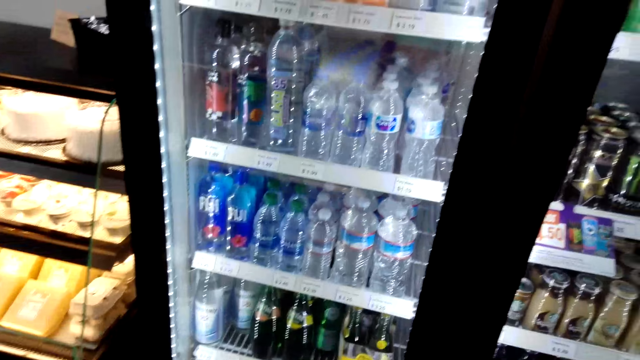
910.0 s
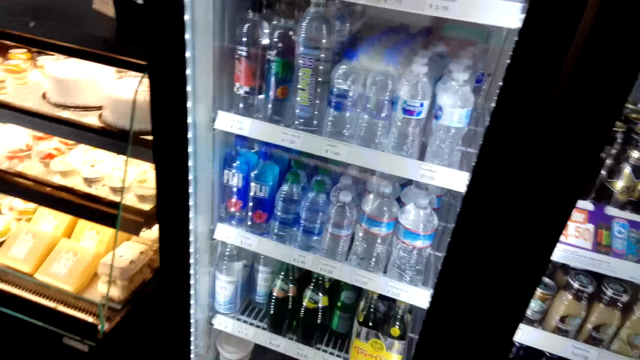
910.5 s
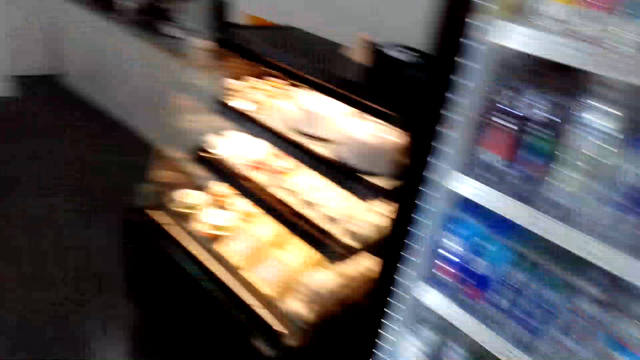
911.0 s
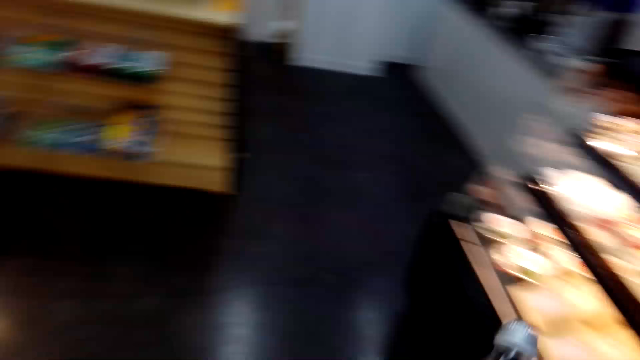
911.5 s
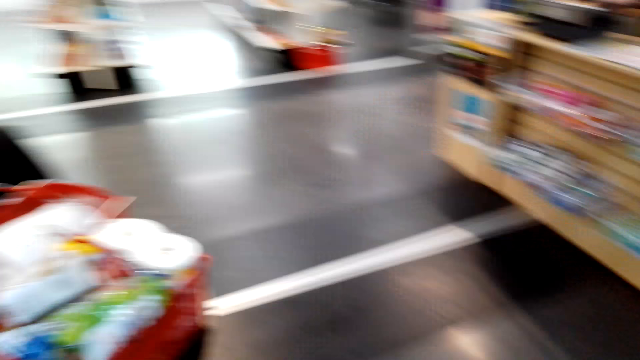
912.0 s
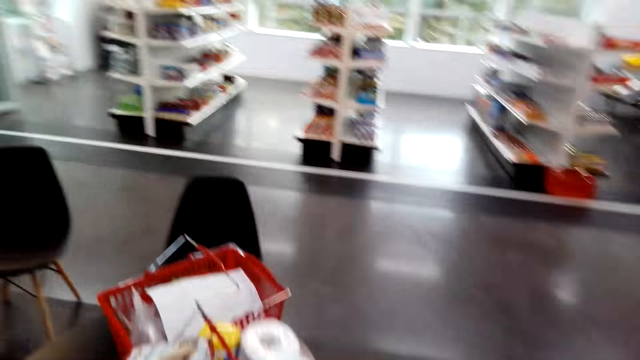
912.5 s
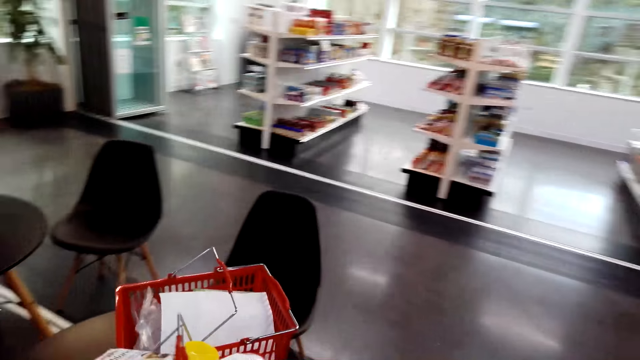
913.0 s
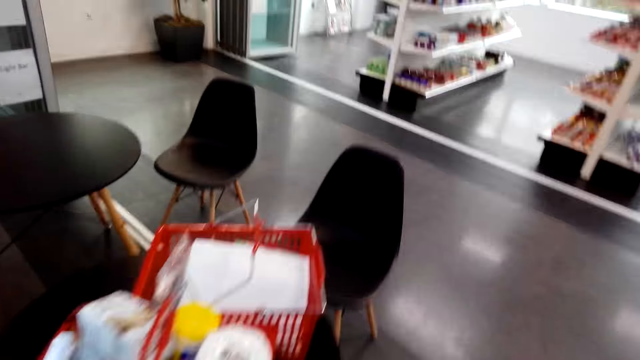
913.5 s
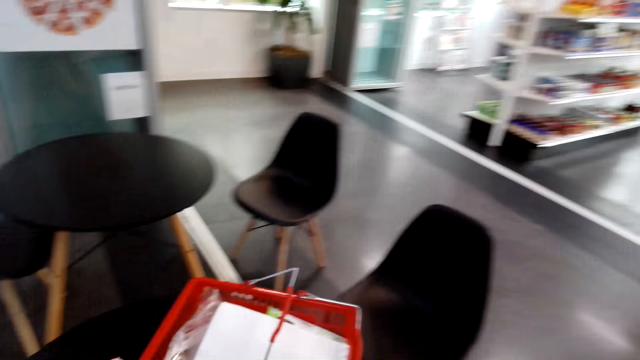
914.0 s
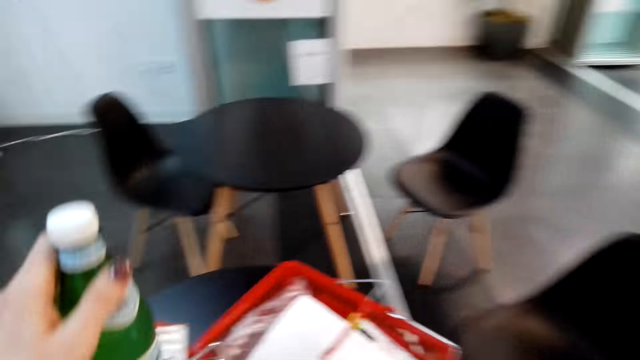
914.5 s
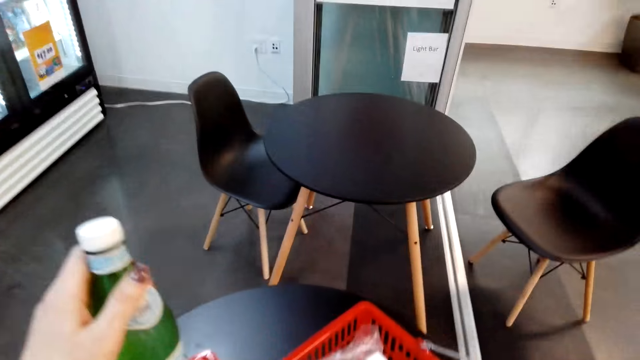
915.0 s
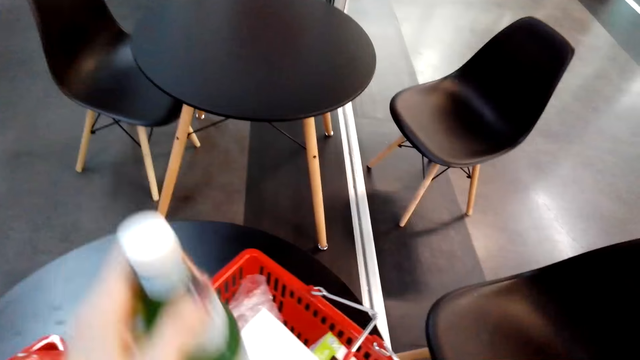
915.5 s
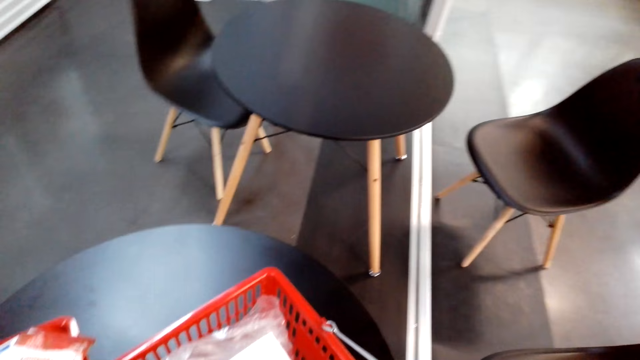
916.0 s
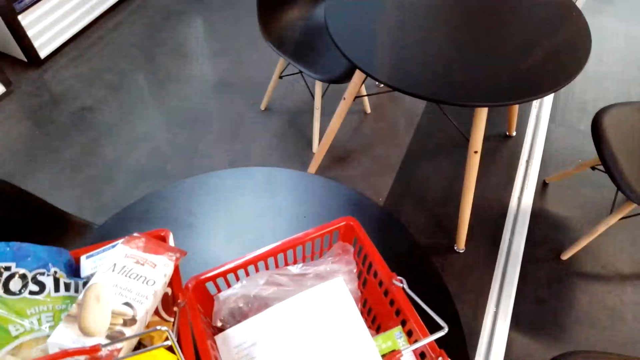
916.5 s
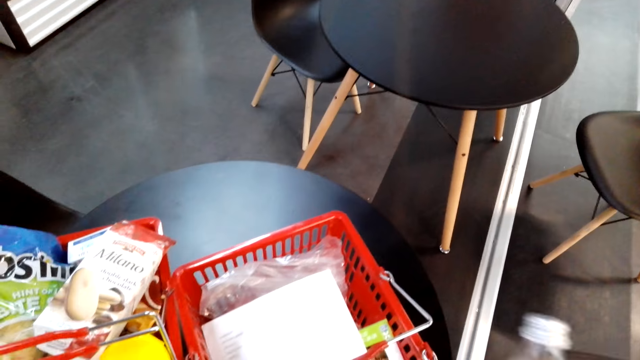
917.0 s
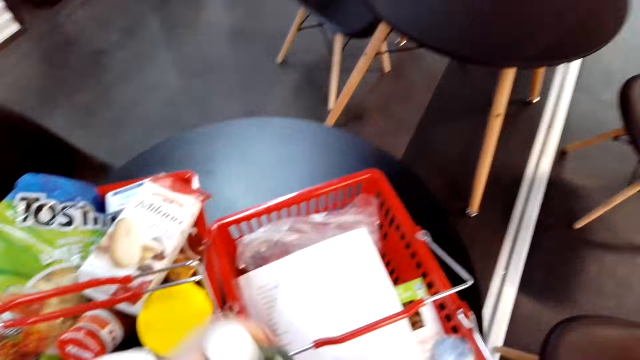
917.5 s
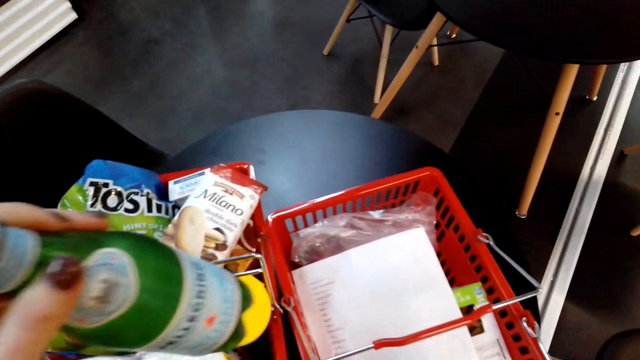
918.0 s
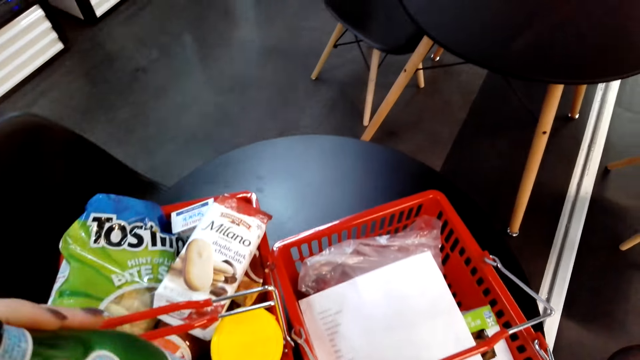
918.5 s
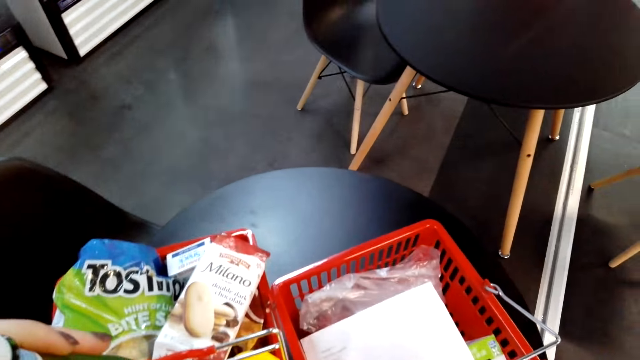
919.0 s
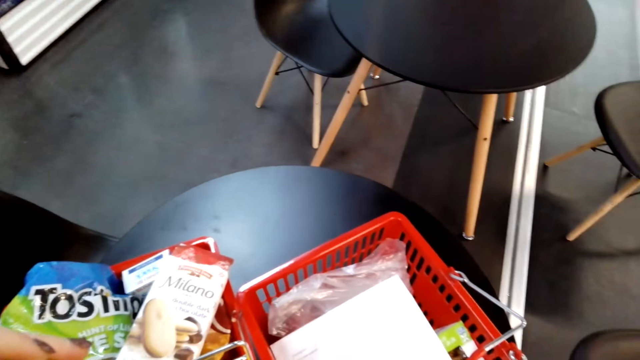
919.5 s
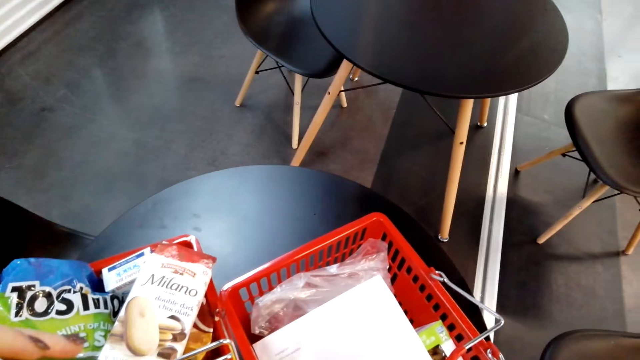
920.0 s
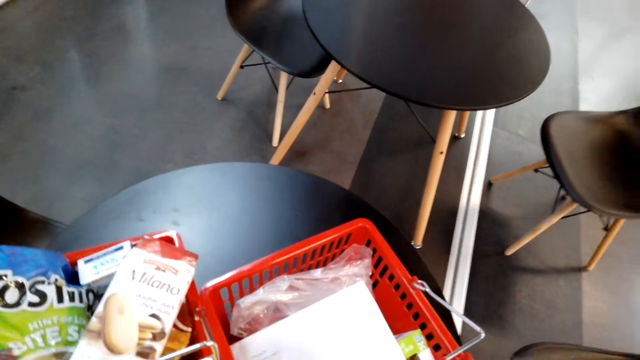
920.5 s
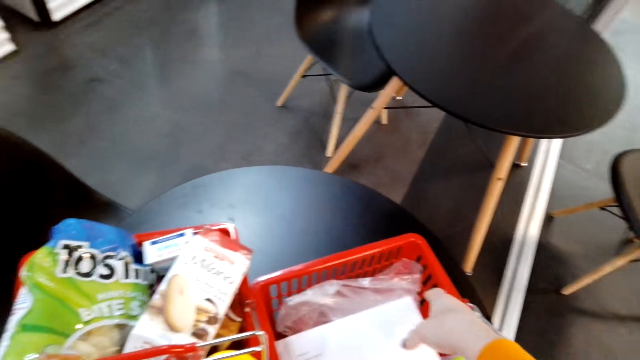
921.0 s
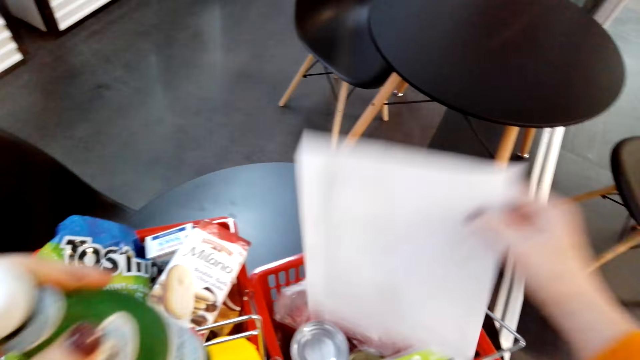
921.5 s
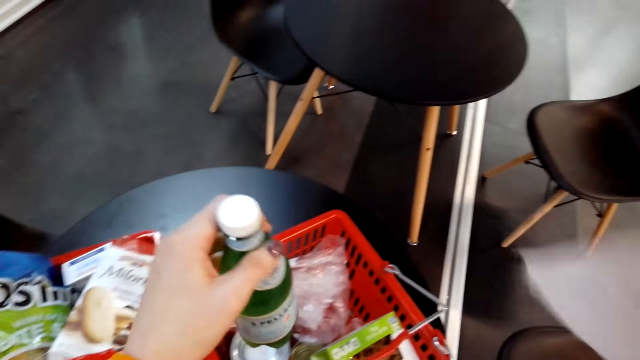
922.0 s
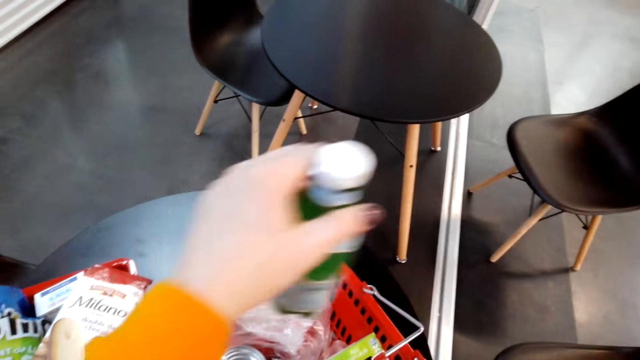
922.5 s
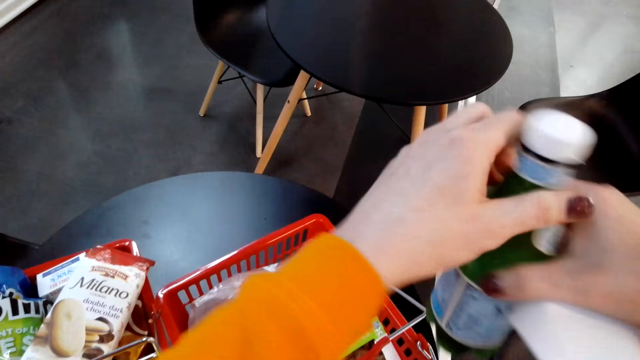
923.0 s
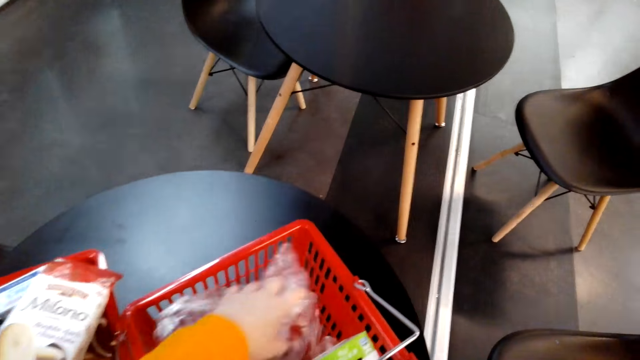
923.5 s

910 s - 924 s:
The camera wearer turns around. They put sparkling water in the shopping basket. They look around, pick up the list, and hold the sparkling water.

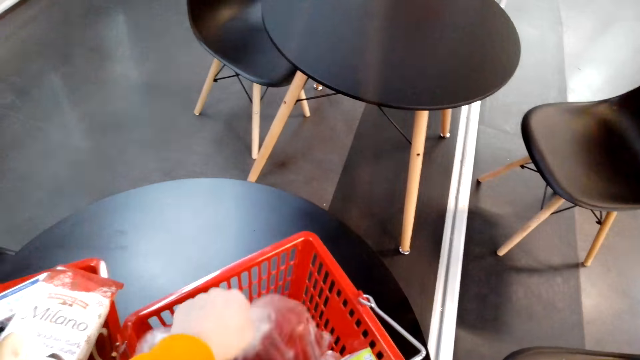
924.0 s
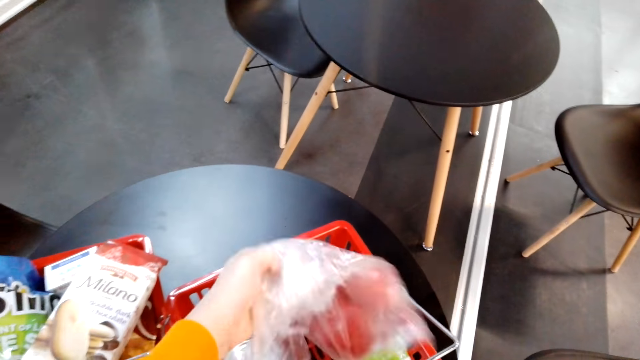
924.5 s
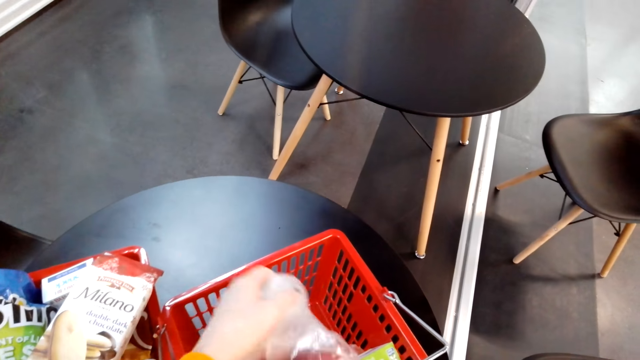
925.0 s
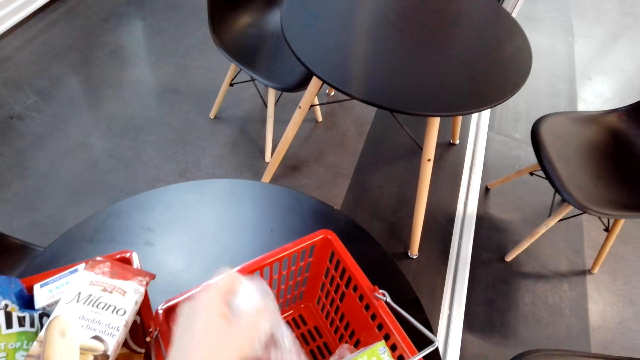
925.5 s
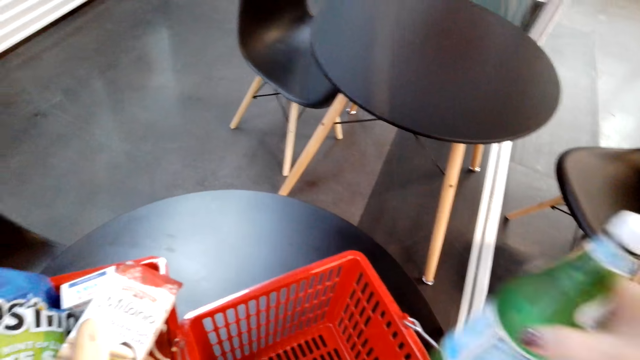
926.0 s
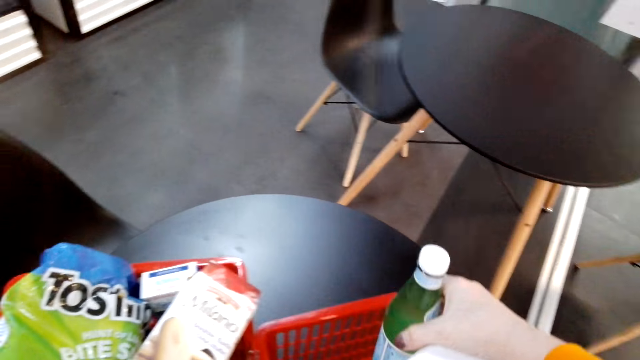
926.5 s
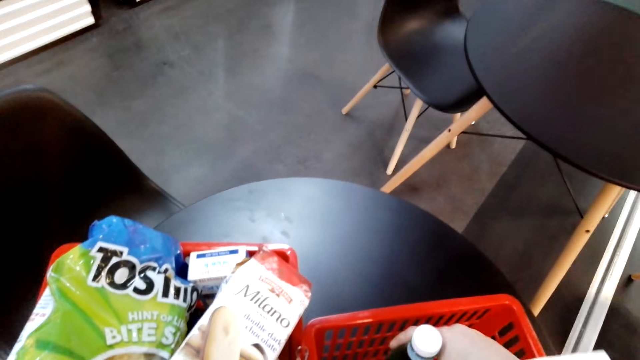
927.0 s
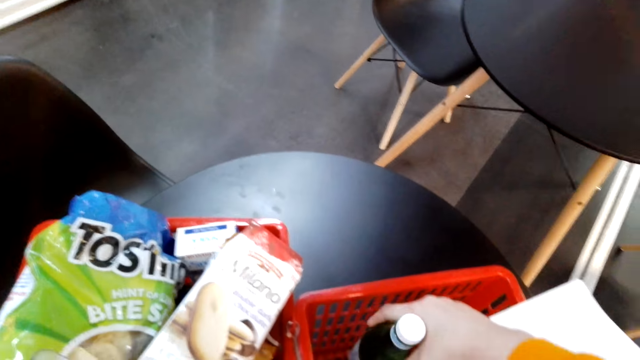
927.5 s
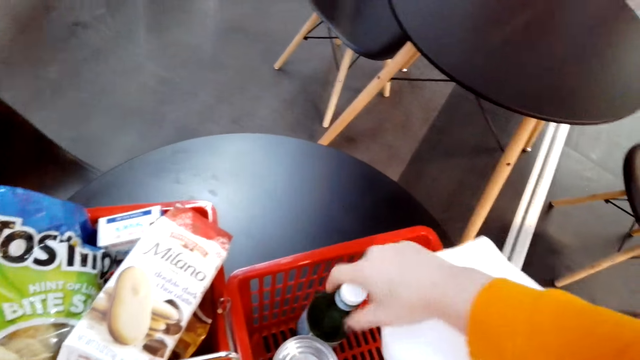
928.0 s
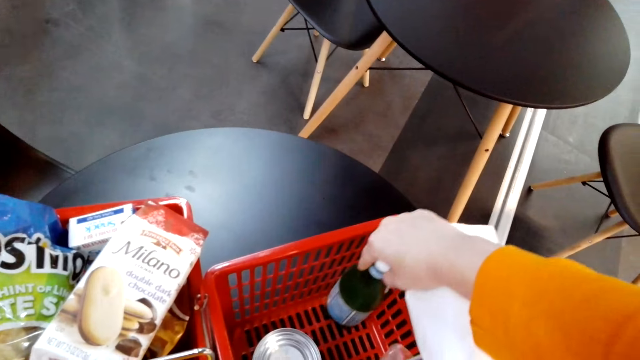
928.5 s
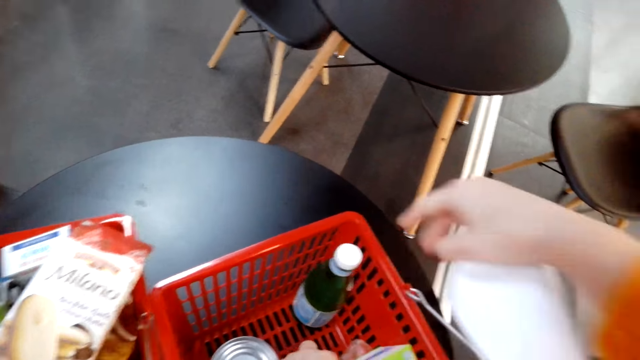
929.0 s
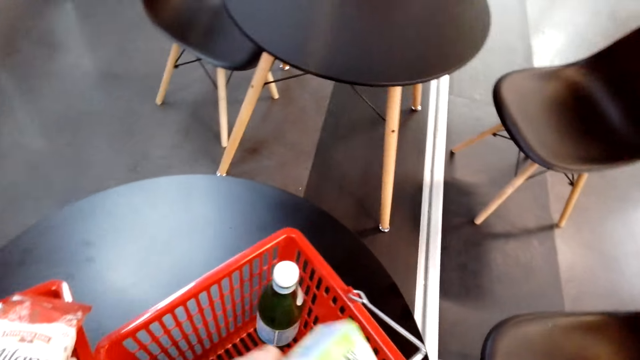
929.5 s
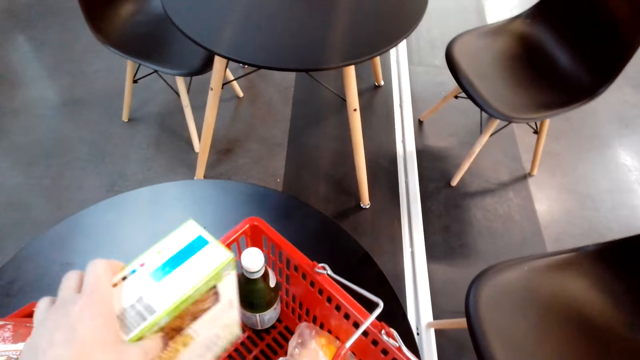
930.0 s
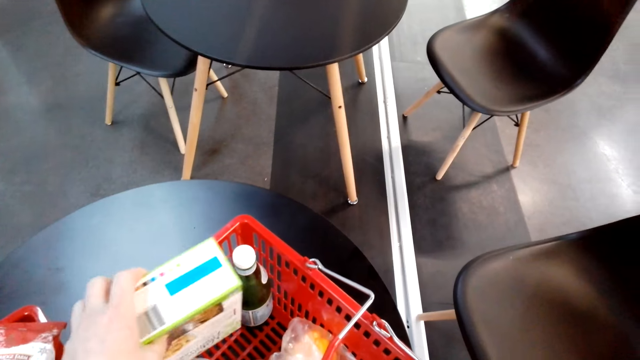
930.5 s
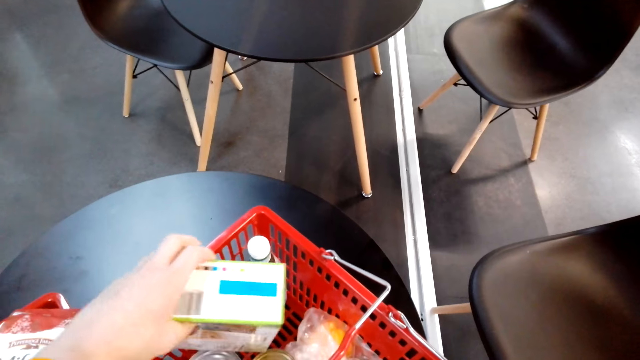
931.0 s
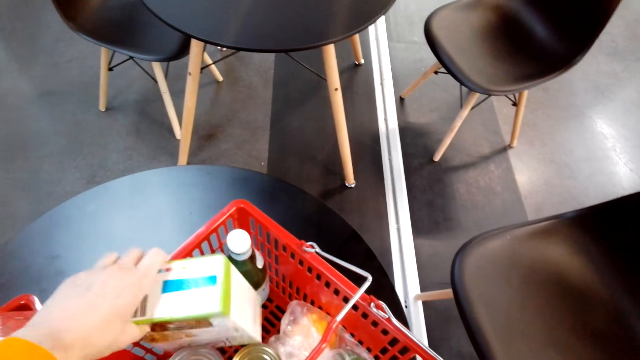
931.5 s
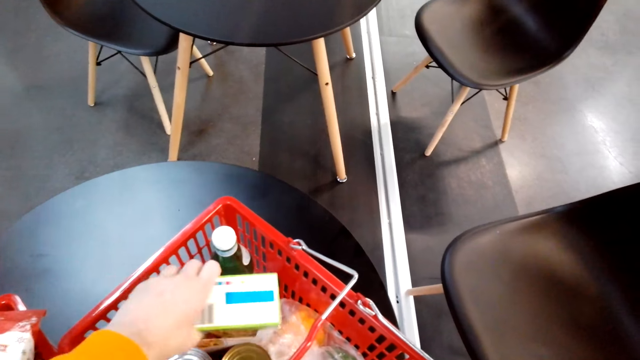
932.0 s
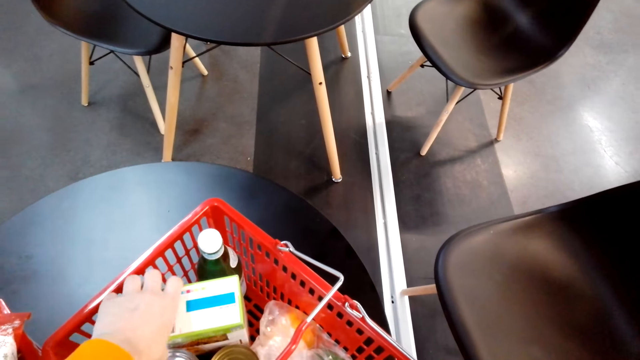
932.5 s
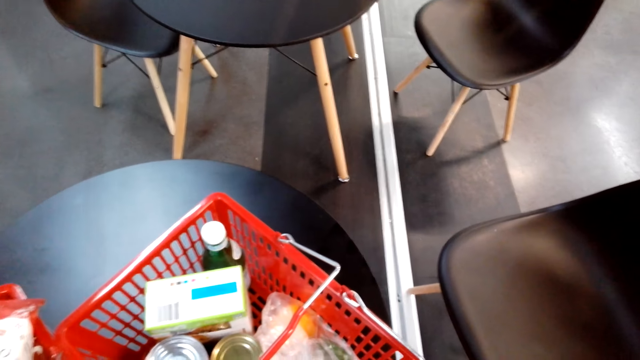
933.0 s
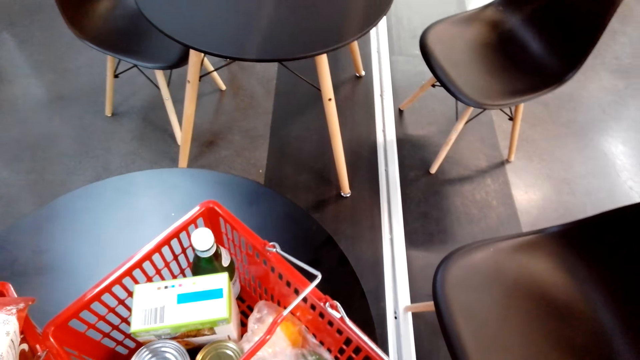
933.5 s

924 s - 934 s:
The camera wearer holds plastic paper. They put sparkling water in the shopping basket. They put something in the shopping basket.
